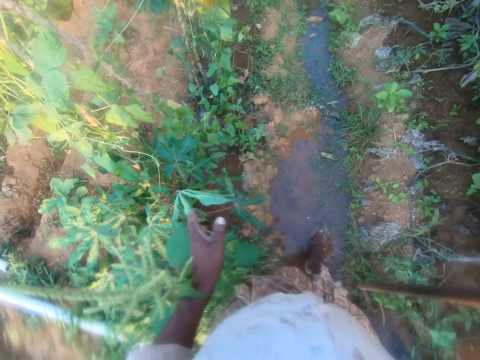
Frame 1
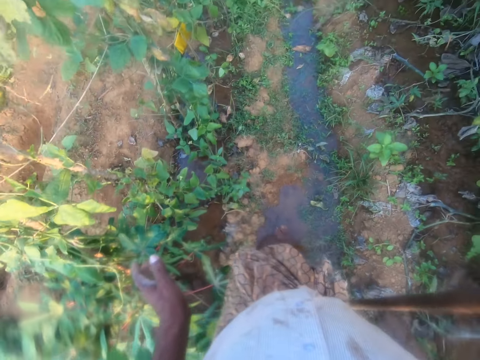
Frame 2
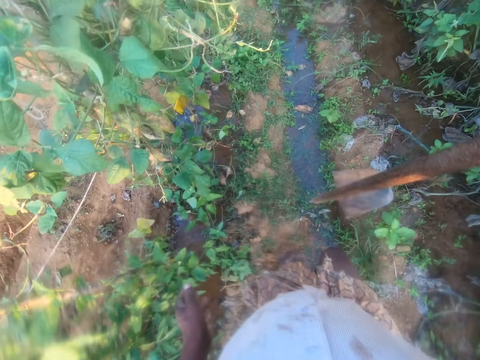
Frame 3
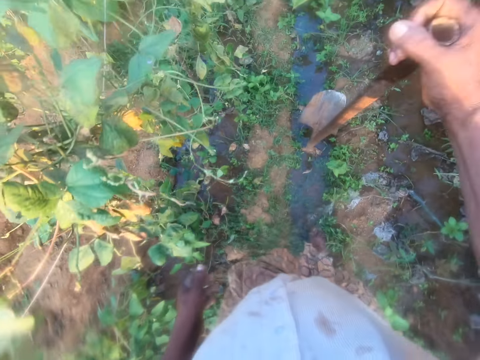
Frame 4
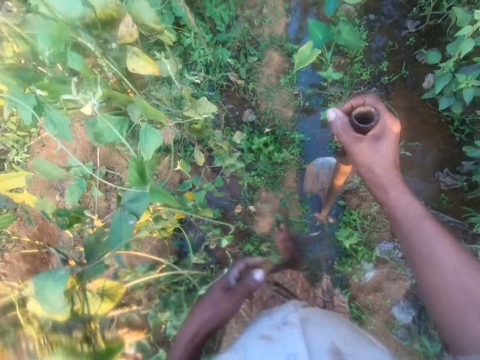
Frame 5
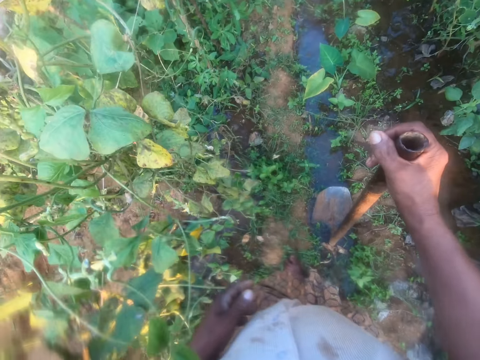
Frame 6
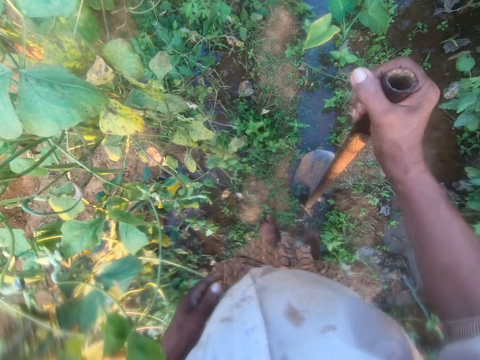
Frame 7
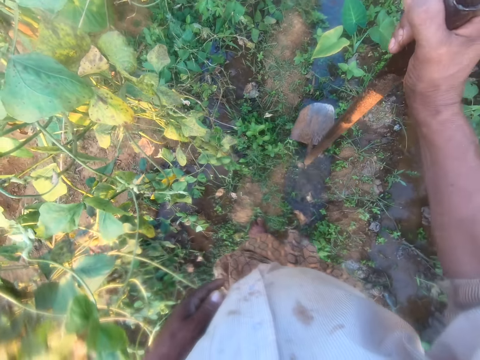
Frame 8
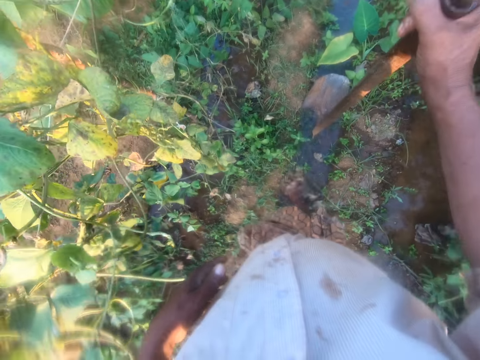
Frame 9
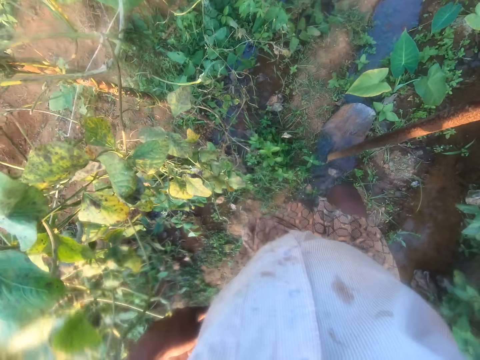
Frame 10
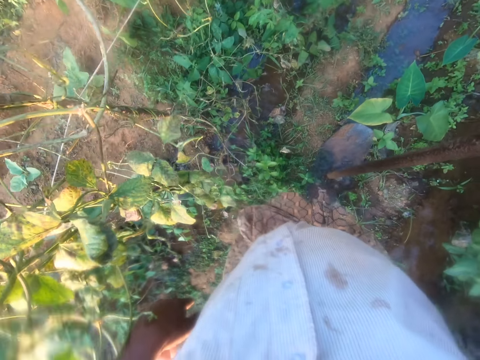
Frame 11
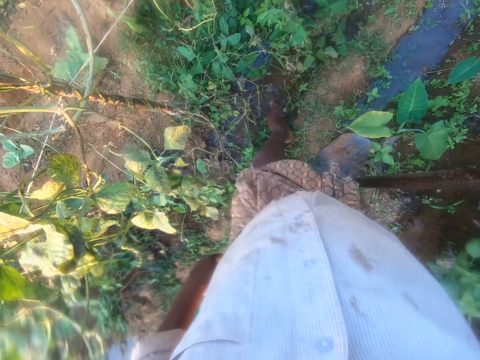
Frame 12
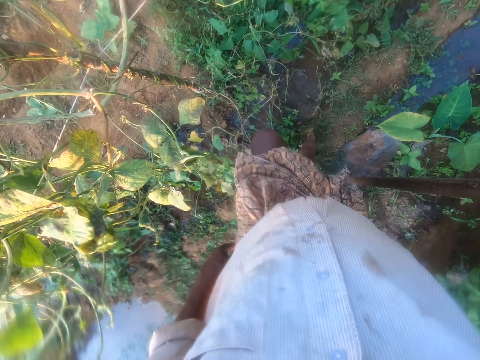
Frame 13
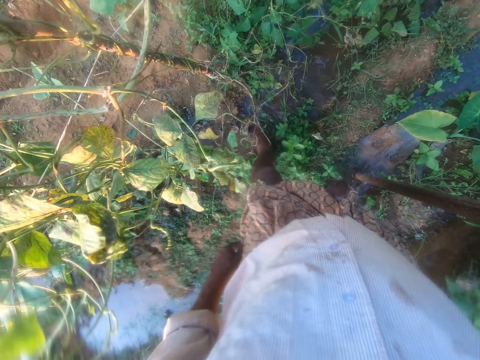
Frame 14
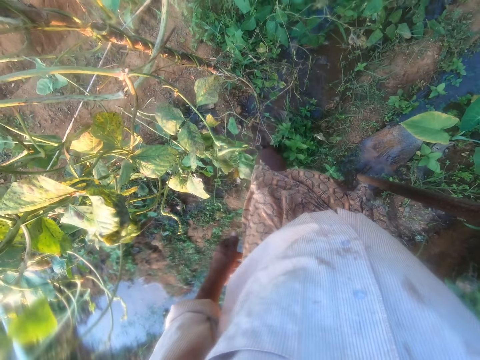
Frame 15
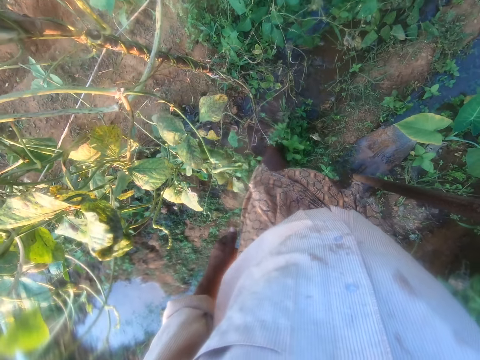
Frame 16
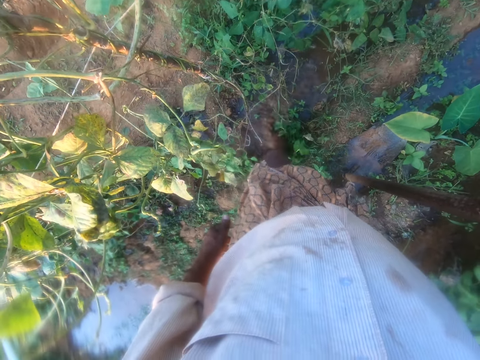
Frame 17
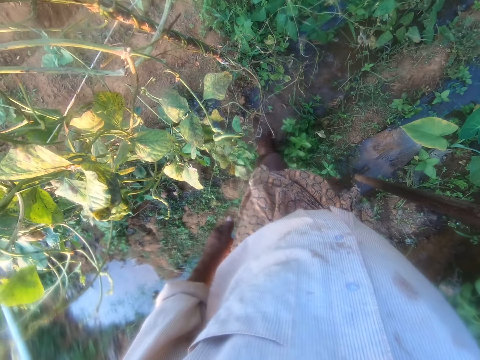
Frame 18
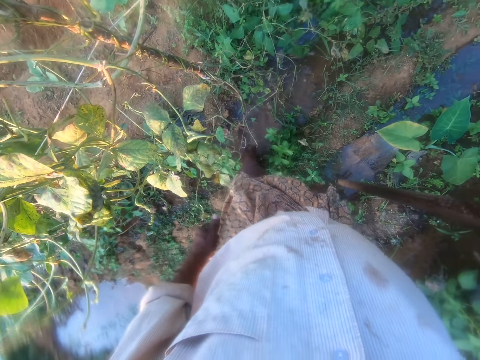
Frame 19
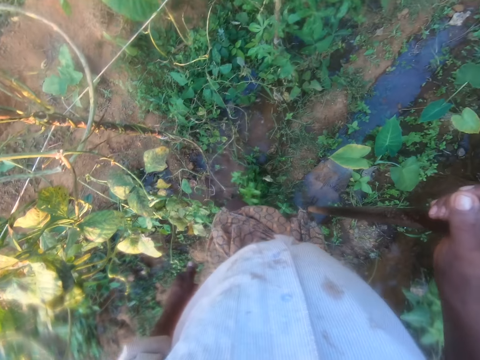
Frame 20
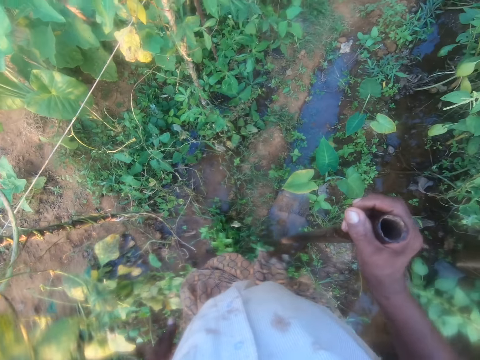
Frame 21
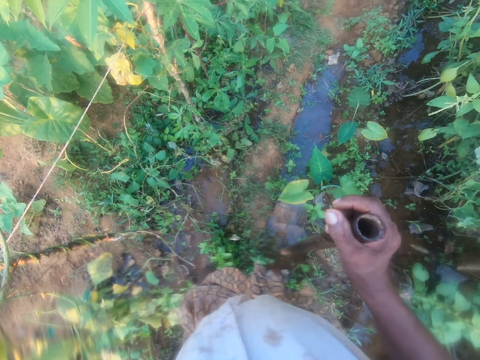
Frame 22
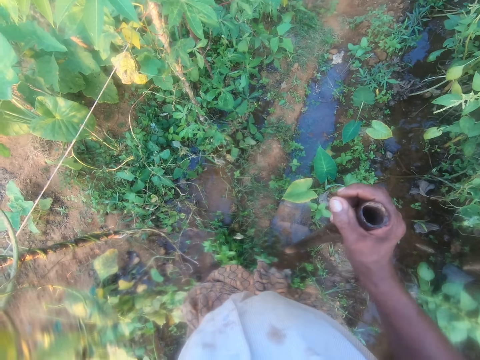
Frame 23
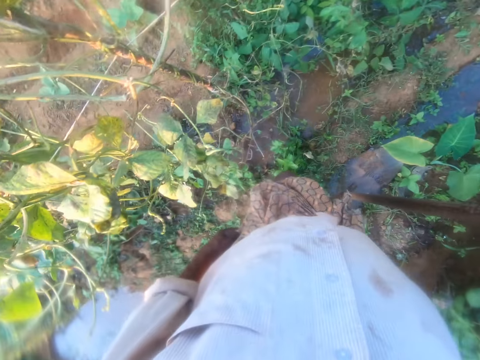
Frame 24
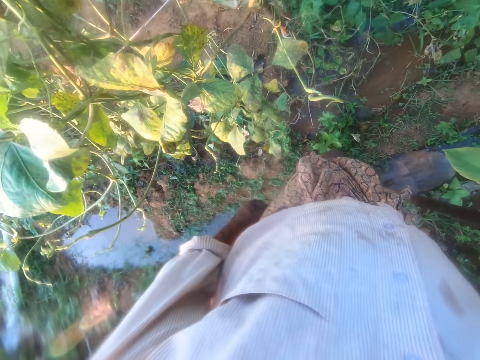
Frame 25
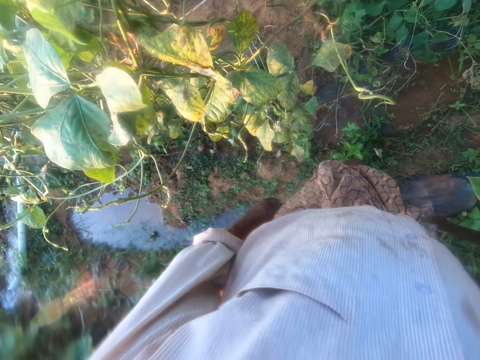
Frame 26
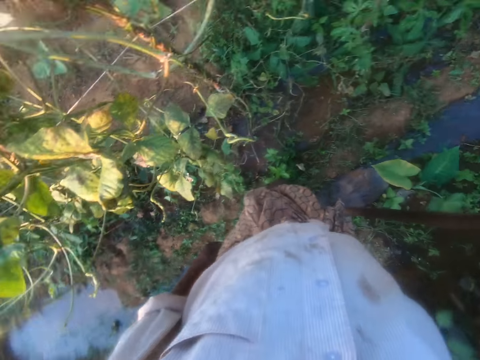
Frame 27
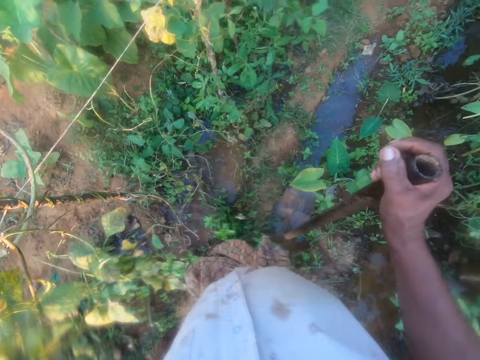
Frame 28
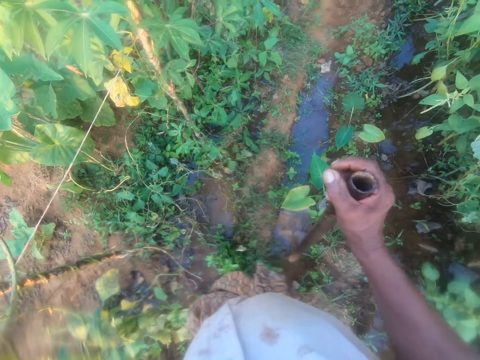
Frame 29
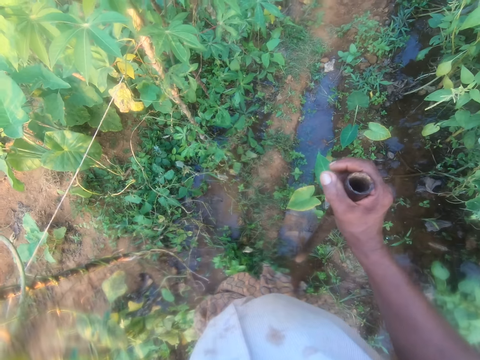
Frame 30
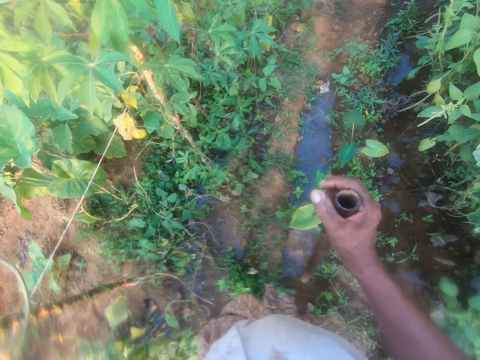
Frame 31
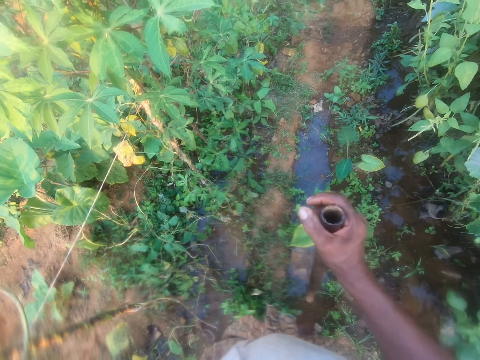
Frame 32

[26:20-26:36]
The camera wearer drops the hoe on the ground. He moves plants with his left hand. He lifts the hoe and walks in the garden. He drops the hoe on the ground. He drops it again. He walks in the garden. He rubs the left leg on the water. He washes his feet on the water. He looks at the garden. He looks around at the garden.

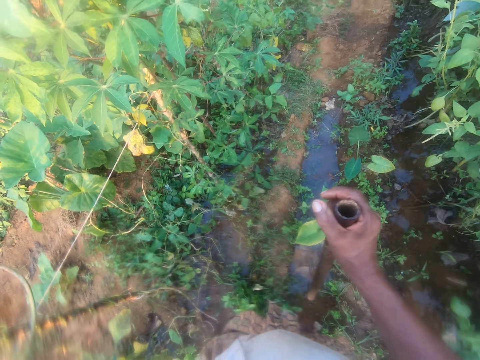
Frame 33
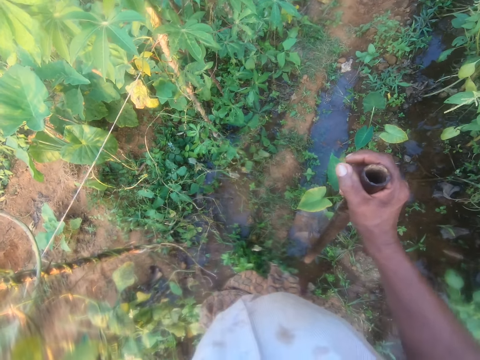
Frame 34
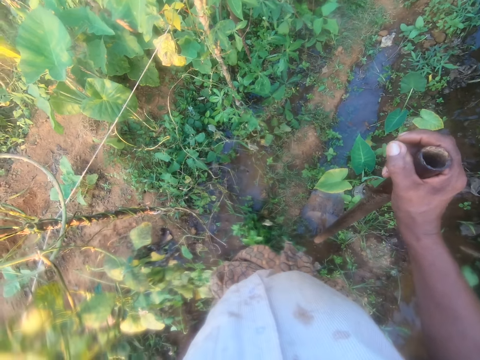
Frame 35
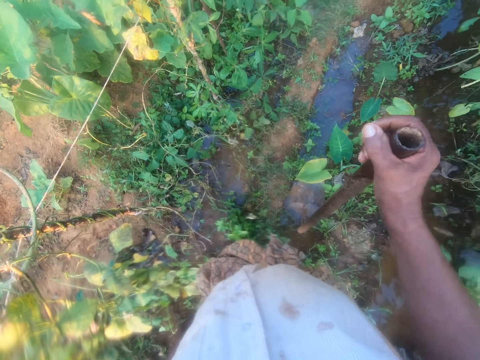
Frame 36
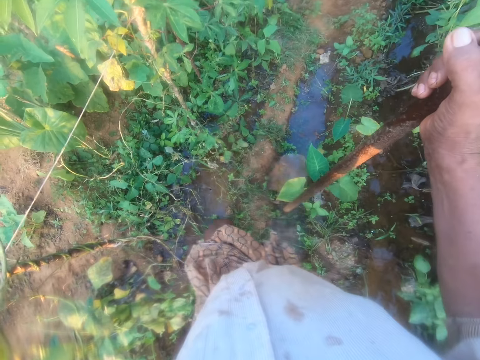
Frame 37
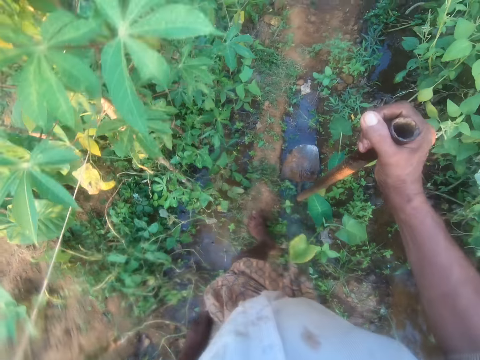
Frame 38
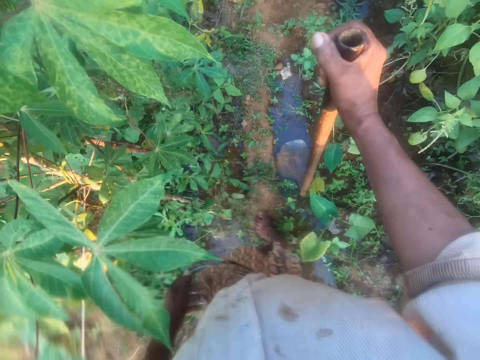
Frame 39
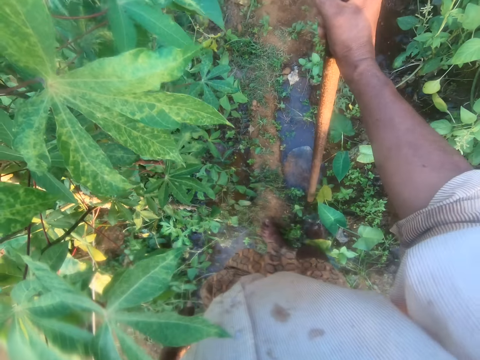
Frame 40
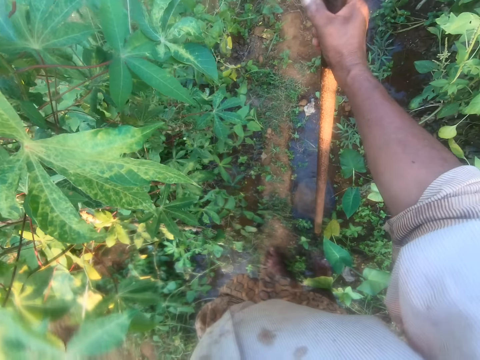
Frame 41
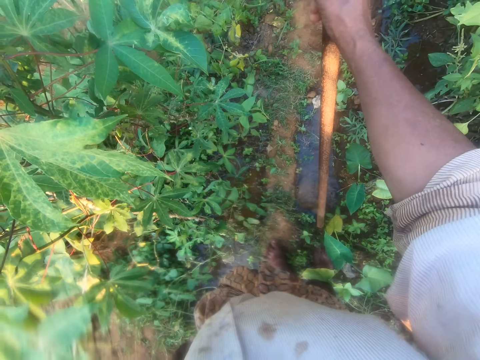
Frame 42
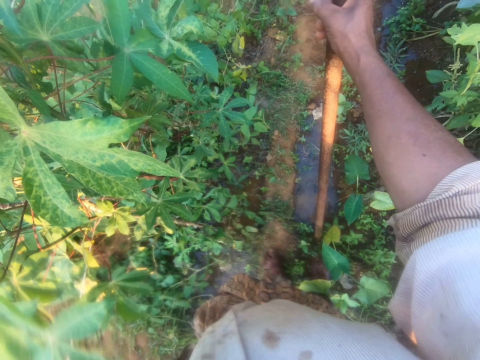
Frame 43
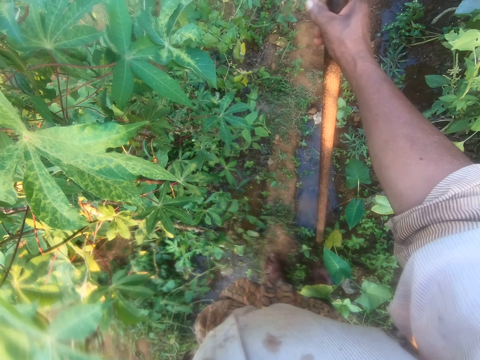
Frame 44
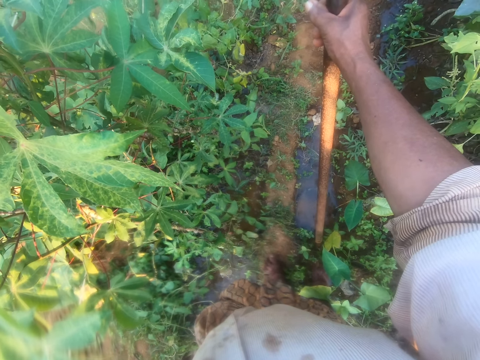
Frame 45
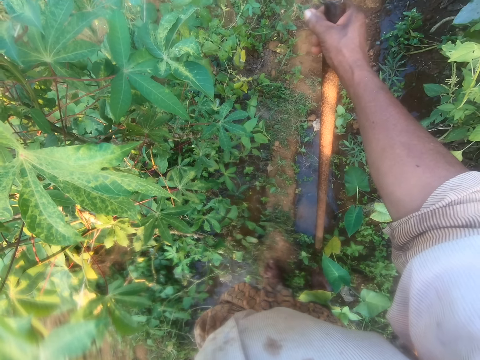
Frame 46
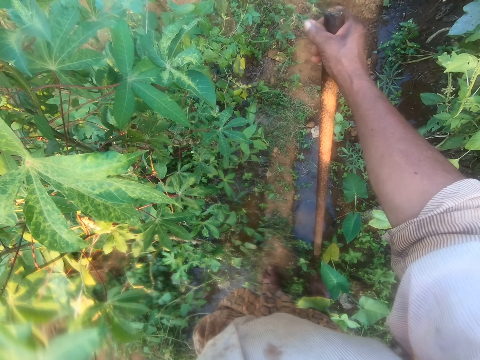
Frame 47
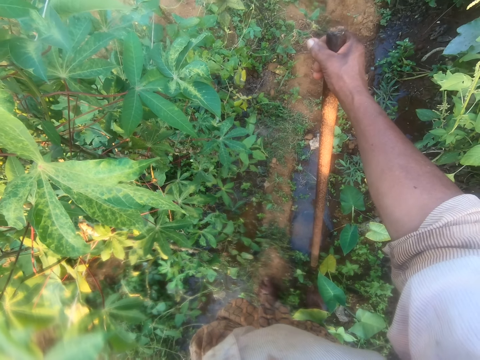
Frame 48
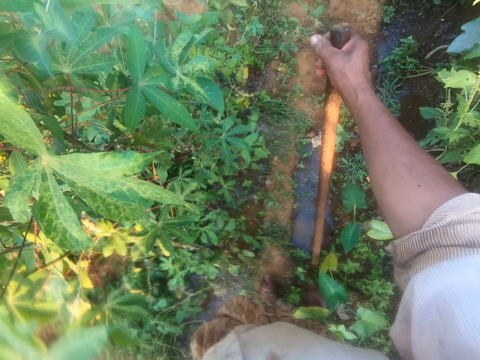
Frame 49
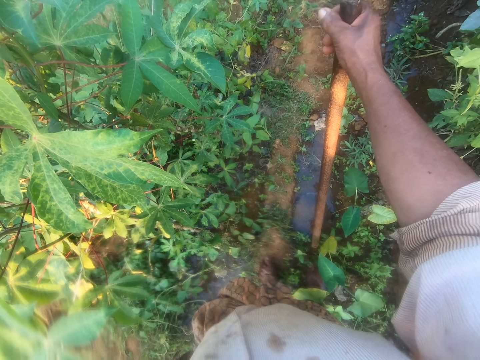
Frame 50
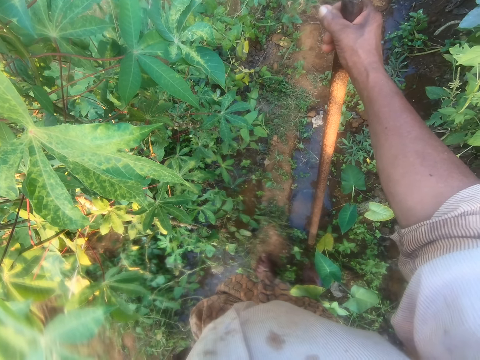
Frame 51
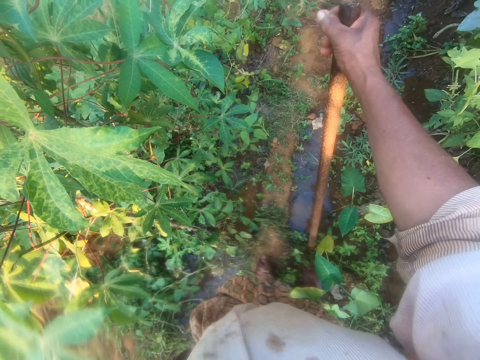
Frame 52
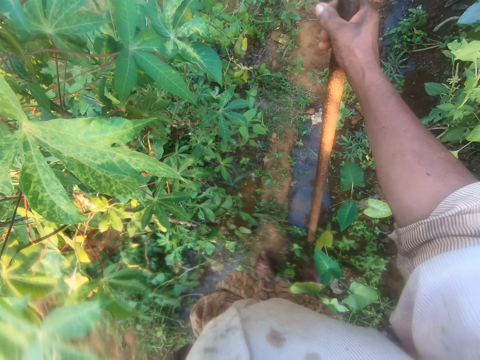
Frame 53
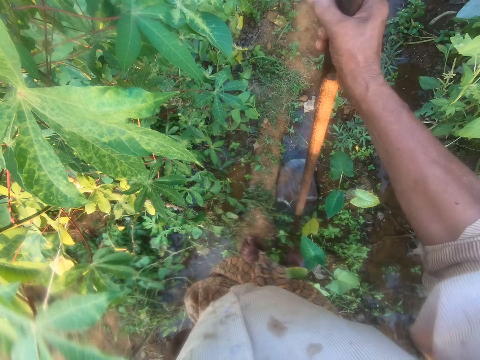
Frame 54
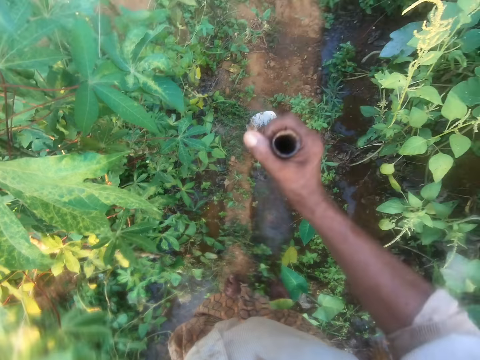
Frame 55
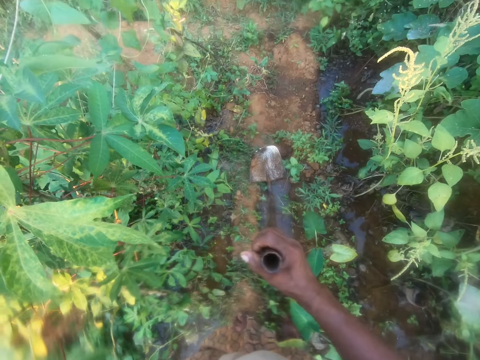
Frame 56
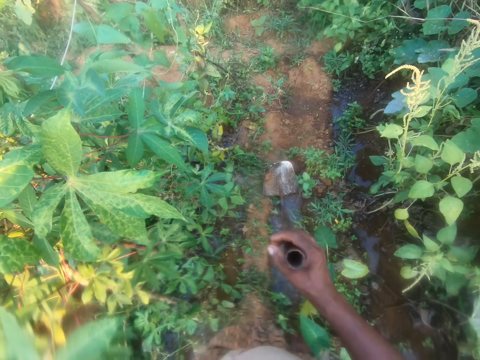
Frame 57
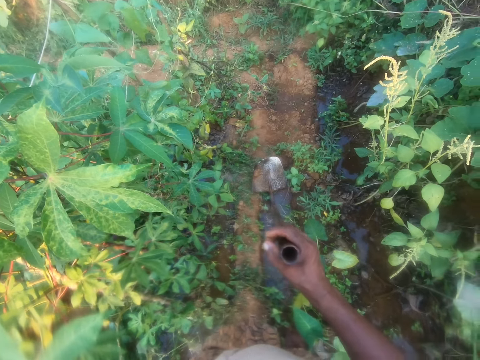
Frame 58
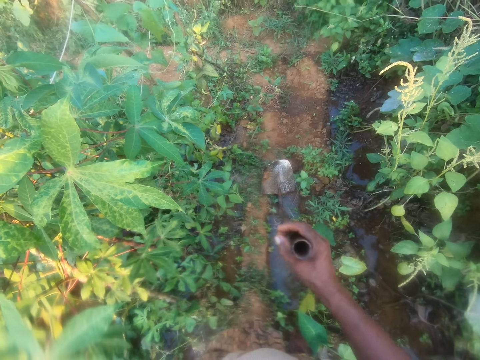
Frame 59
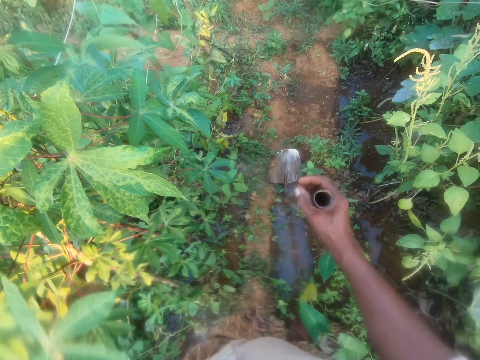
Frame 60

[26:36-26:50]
The camera wearer lifts the hoe. They make a step. They drop the hoe on the ground. They look around. They look at the garden. They lift the hoe and drop the hoe on the ground. They look at the garden.
